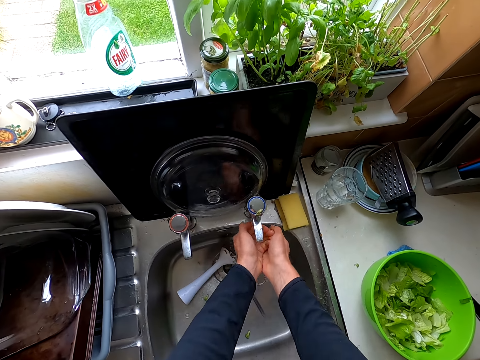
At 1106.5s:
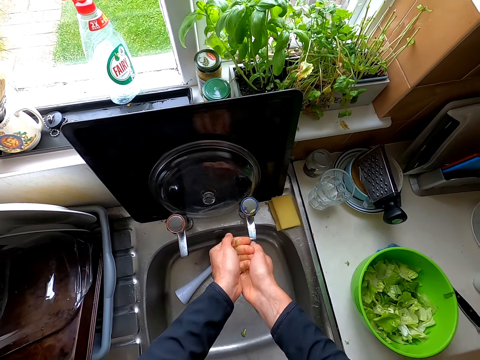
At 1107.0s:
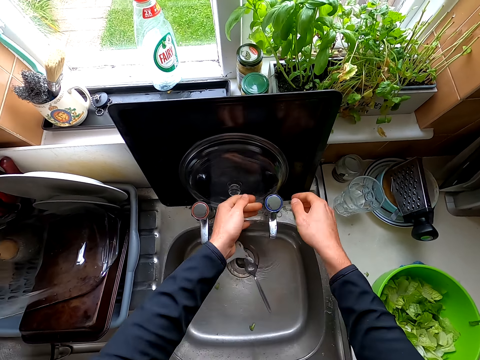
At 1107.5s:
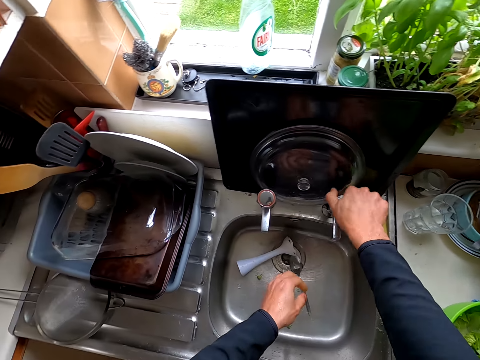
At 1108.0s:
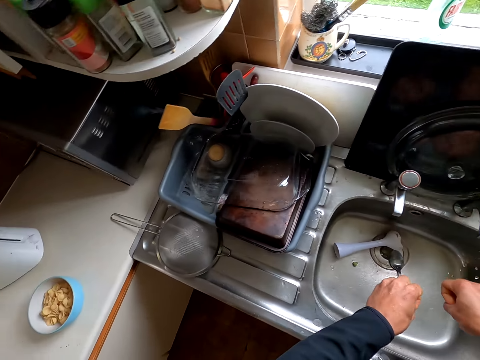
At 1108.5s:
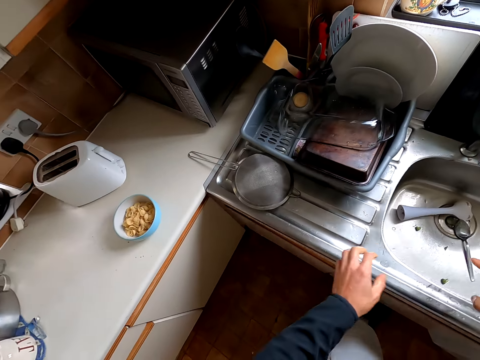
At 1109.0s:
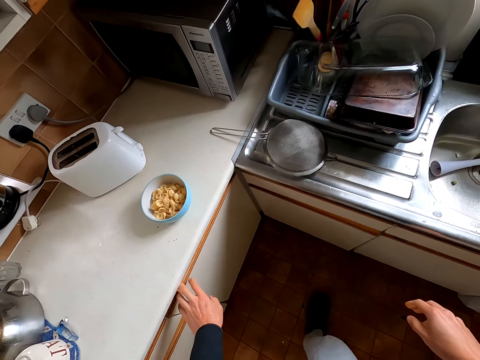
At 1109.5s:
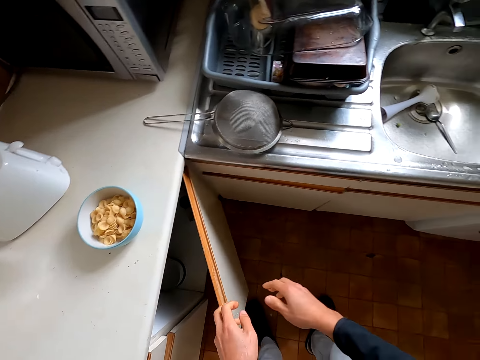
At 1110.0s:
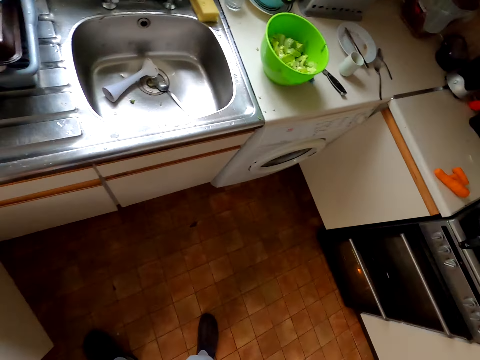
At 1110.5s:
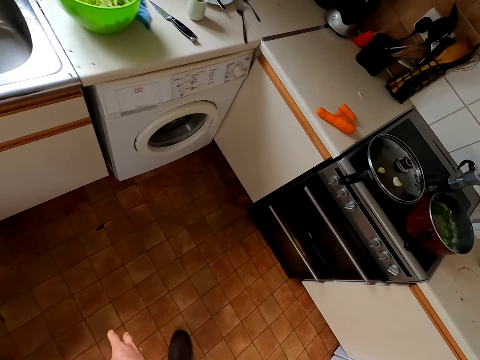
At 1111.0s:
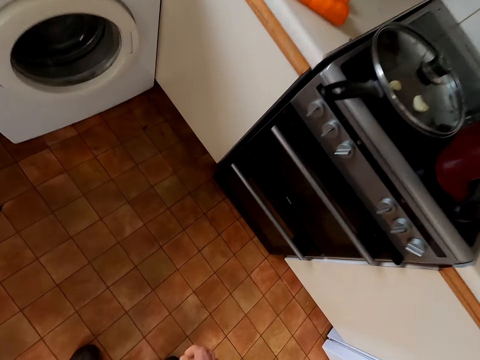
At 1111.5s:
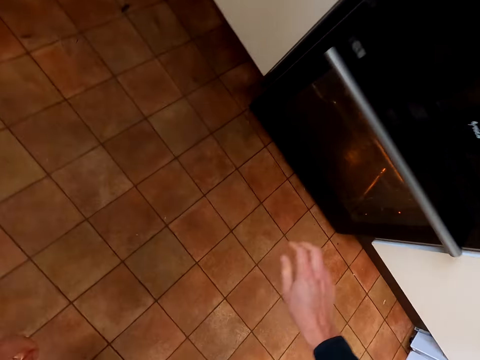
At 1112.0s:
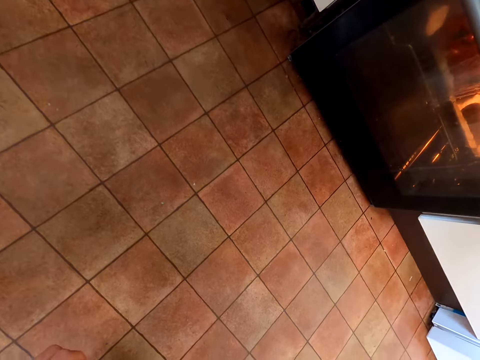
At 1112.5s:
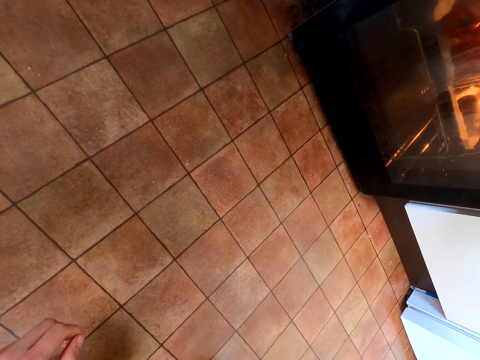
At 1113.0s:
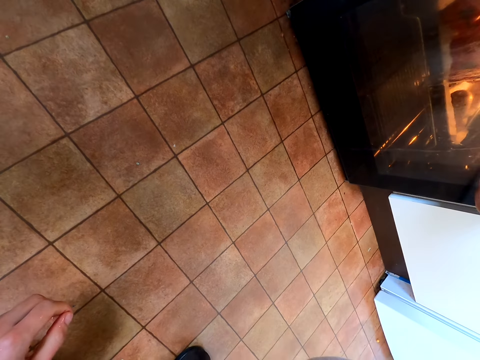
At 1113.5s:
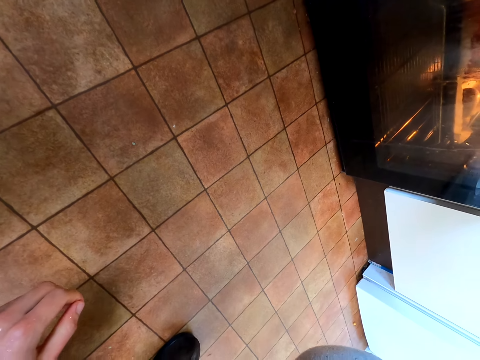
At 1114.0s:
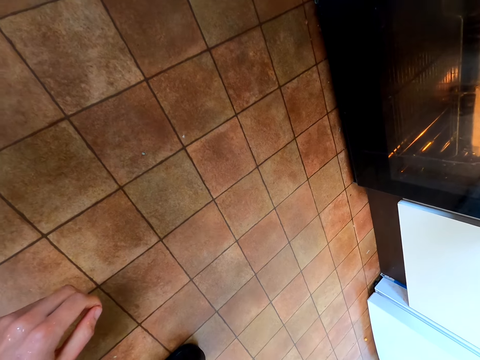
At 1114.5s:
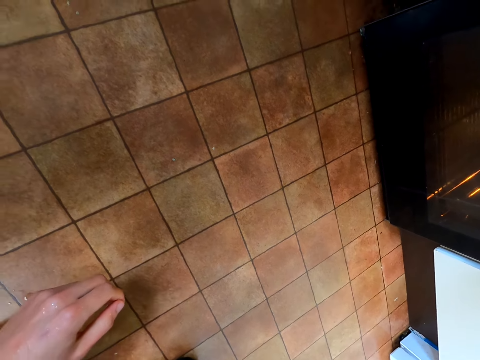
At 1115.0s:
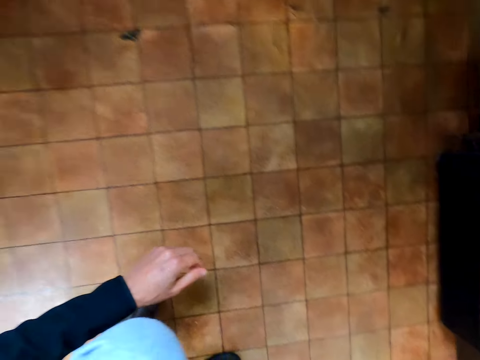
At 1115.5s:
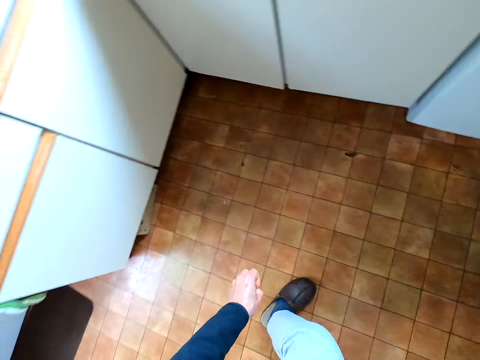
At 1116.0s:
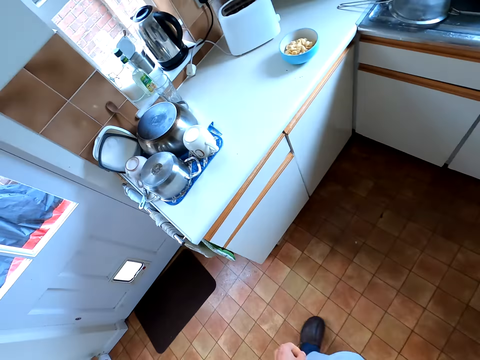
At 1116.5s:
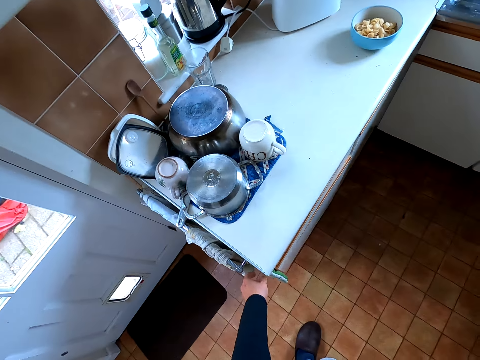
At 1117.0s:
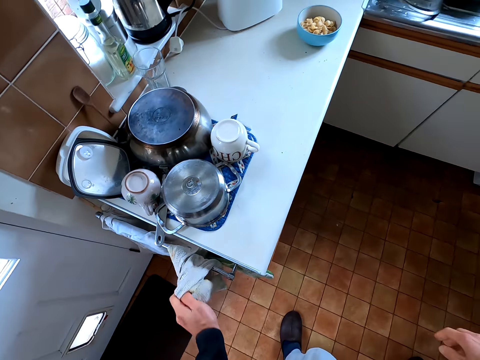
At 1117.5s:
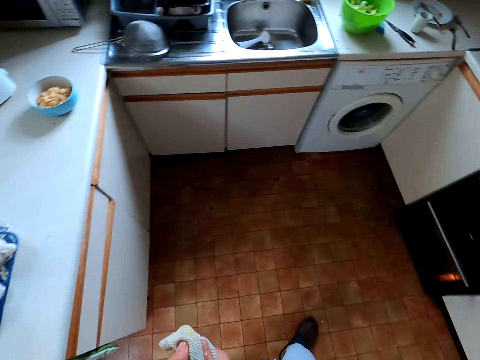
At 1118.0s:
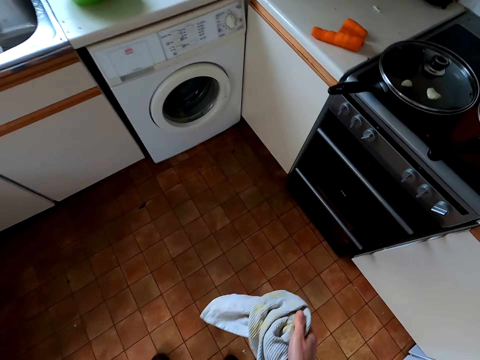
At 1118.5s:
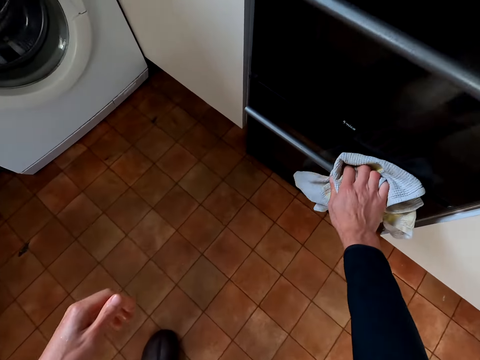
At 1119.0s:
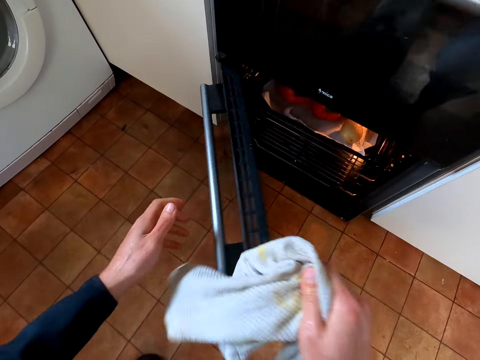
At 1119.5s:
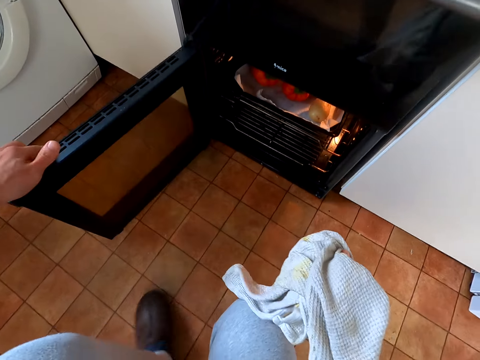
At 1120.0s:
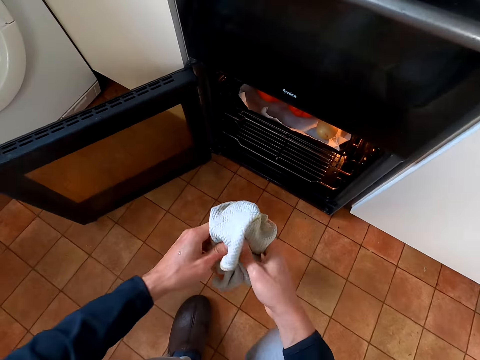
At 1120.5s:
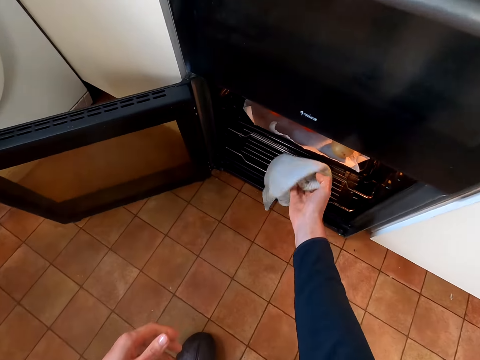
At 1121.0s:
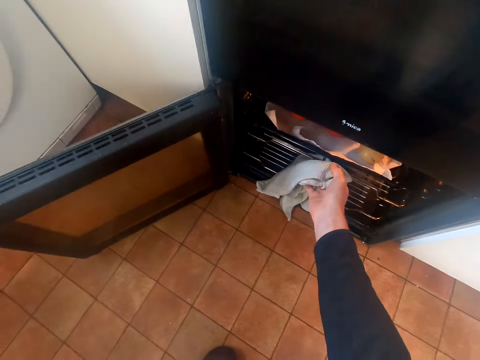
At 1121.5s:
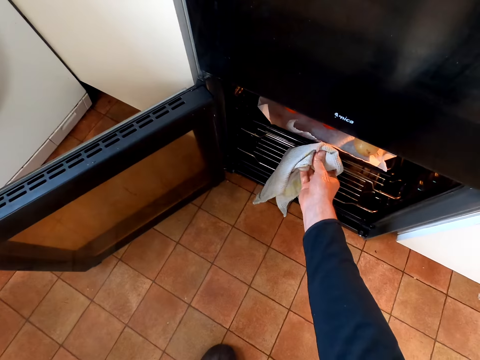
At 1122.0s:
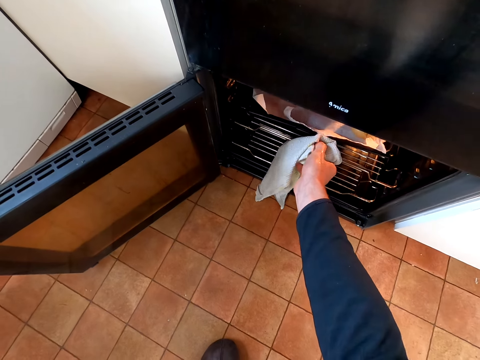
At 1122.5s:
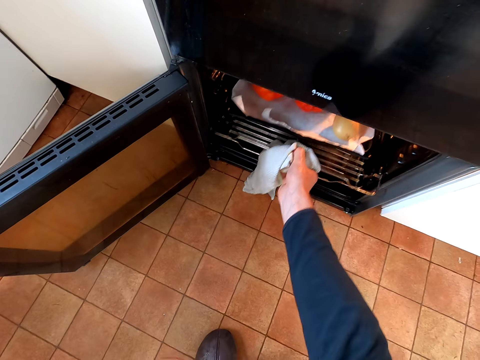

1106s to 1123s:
The camera wearer closes the tap. They open the cabinet. They squat on the floor. They look at the oven. They pick the hand towel. They wipe the hands. They open the oven. They pull the tray in the oven out.

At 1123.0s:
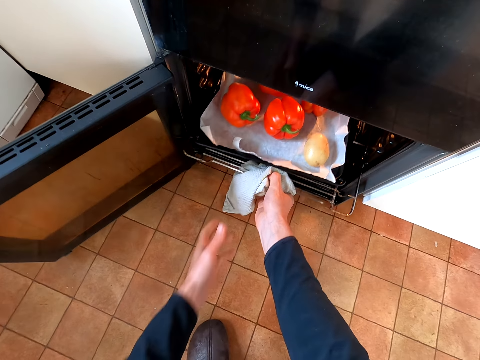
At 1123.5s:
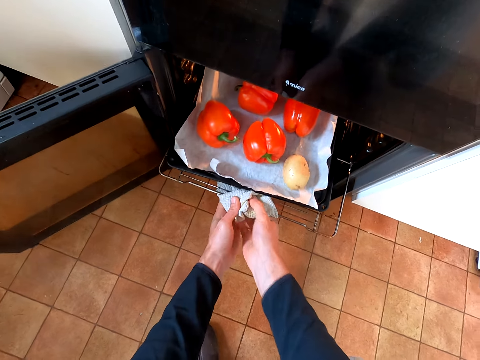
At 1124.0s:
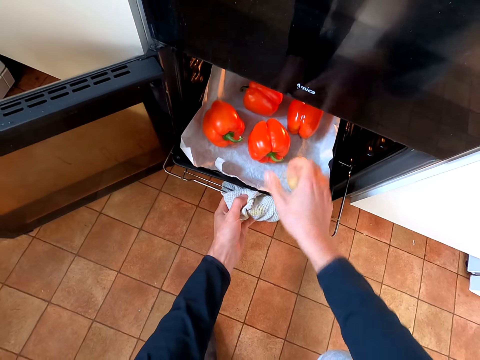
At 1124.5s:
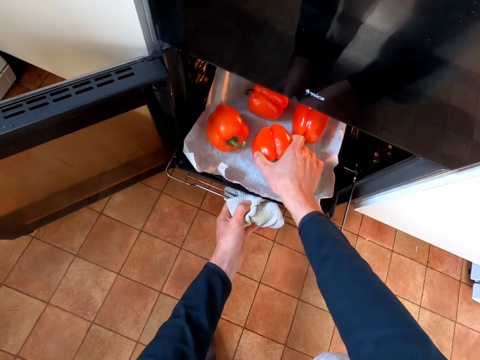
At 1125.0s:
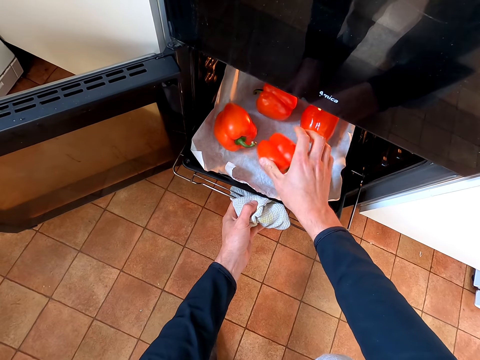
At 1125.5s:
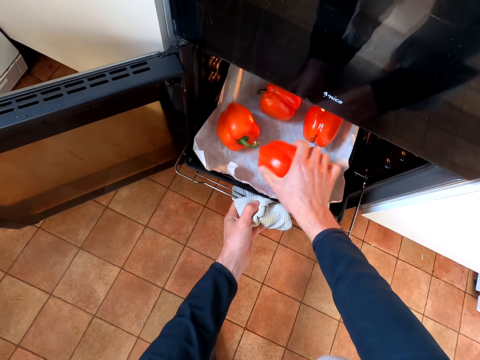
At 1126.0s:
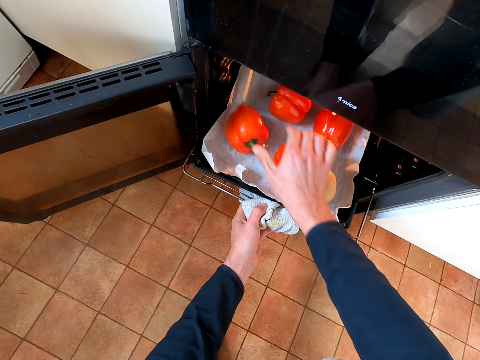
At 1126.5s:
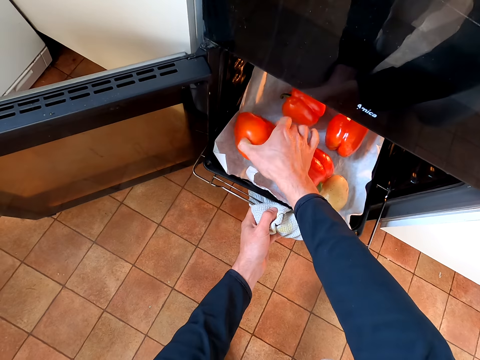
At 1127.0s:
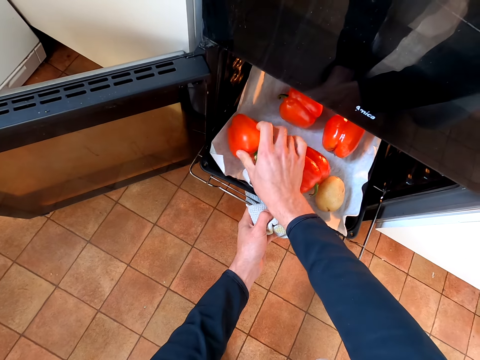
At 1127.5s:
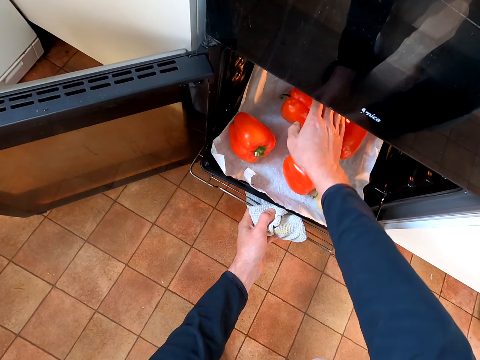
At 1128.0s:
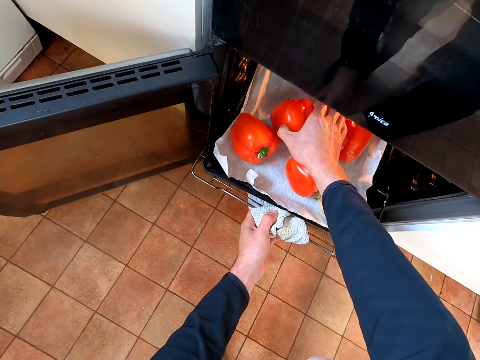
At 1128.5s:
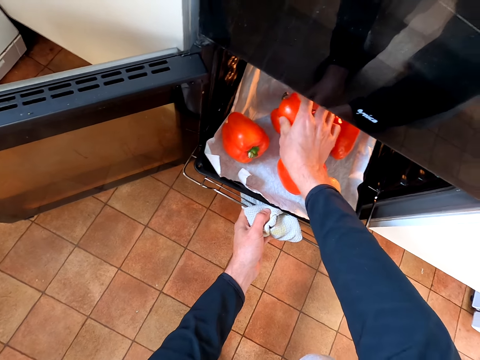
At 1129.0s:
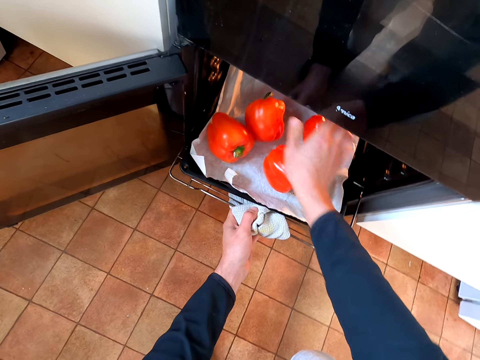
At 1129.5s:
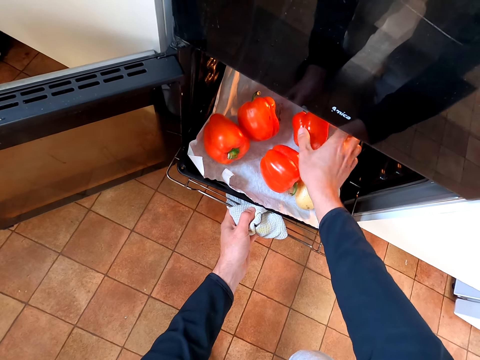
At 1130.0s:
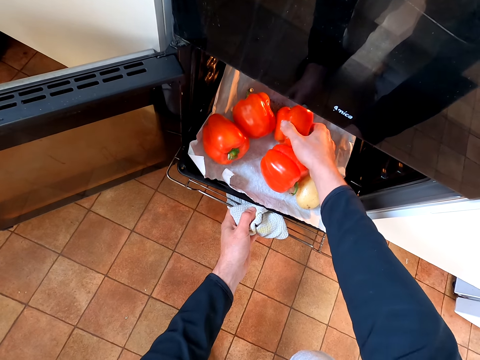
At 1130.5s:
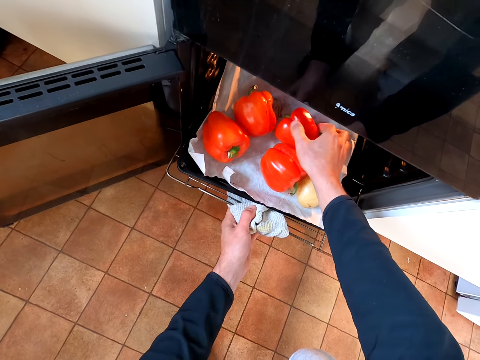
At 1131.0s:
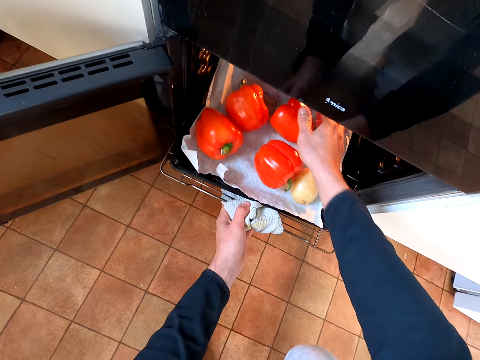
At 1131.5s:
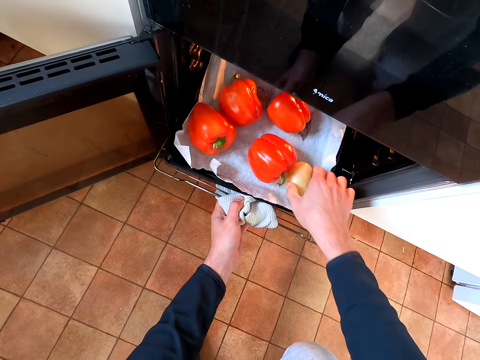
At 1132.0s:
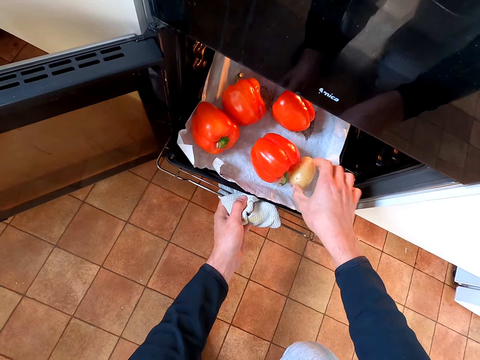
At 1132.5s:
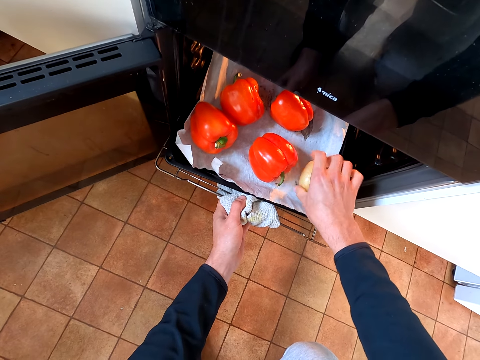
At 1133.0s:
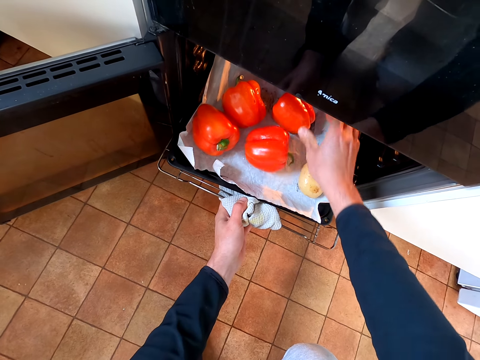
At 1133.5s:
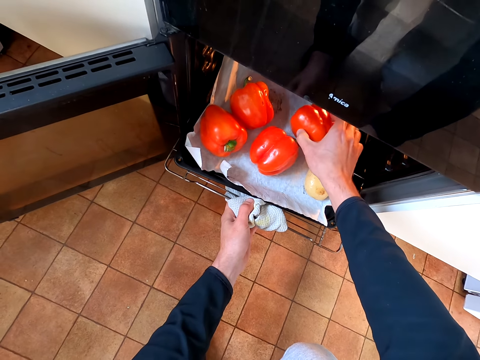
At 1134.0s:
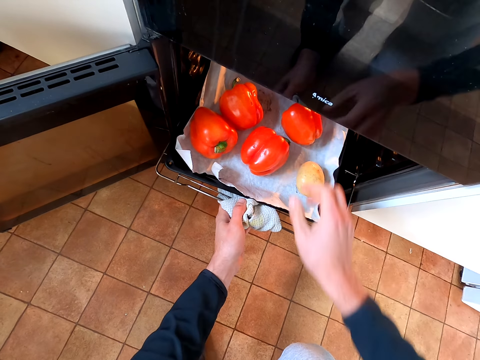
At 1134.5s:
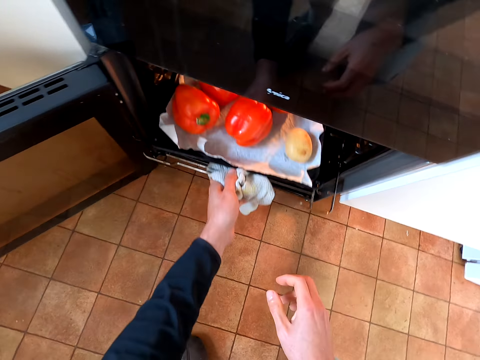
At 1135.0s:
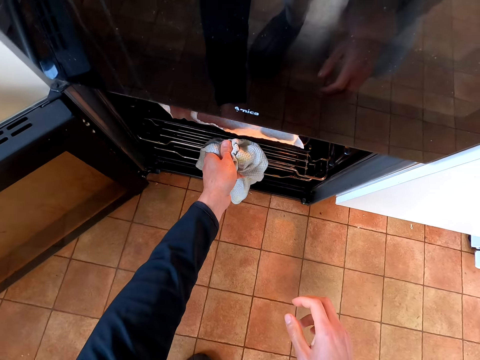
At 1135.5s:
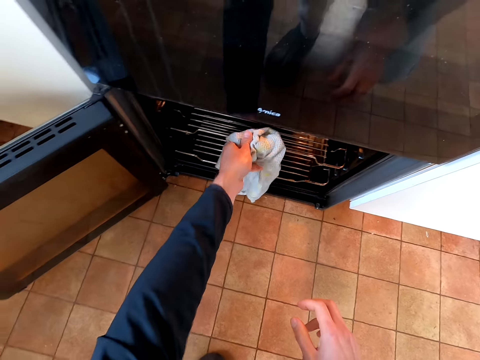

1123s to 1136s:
The camera wearer checks the capsicums if they are ready. They turn the red pepper. They turn the potato. They push the tray inside the oven.
